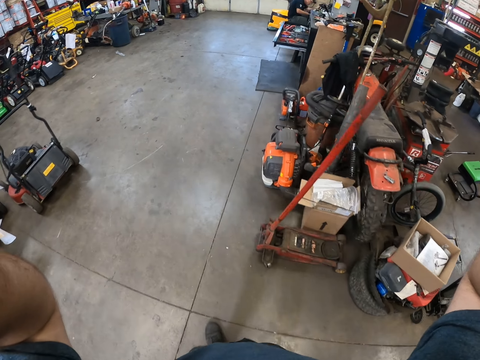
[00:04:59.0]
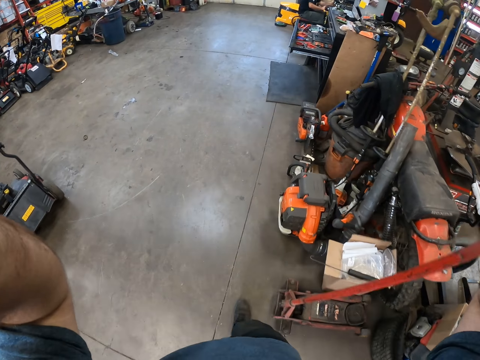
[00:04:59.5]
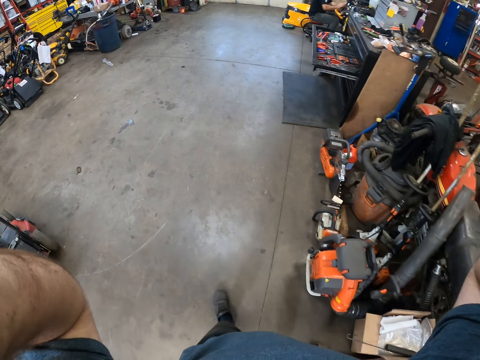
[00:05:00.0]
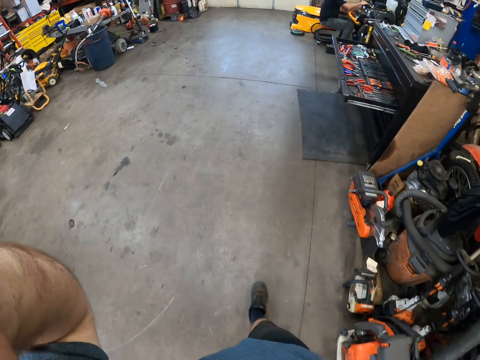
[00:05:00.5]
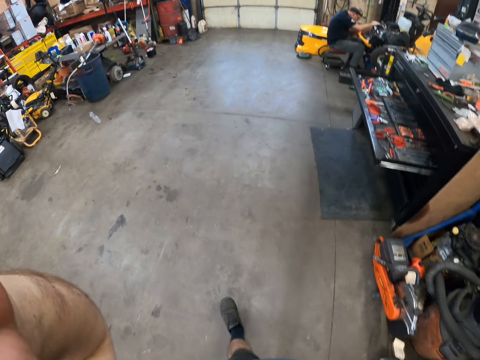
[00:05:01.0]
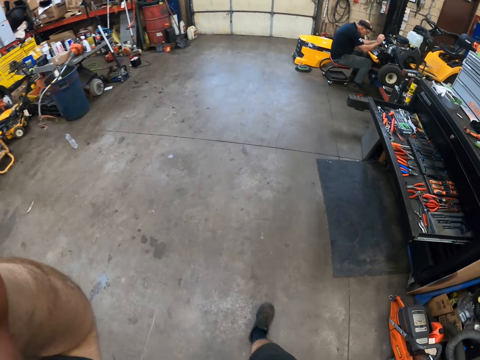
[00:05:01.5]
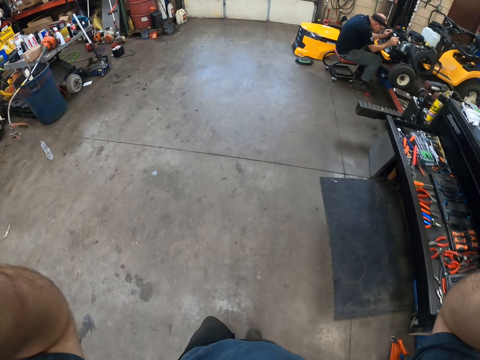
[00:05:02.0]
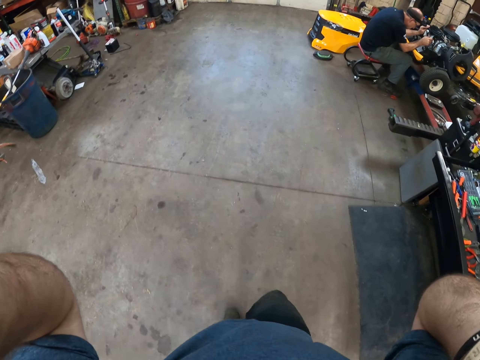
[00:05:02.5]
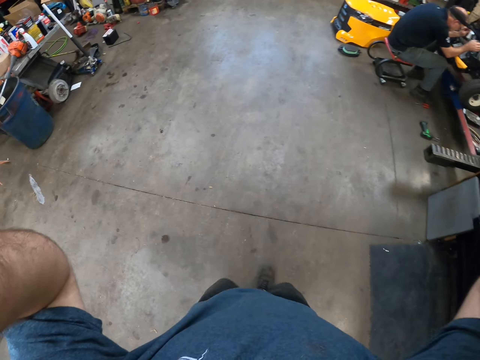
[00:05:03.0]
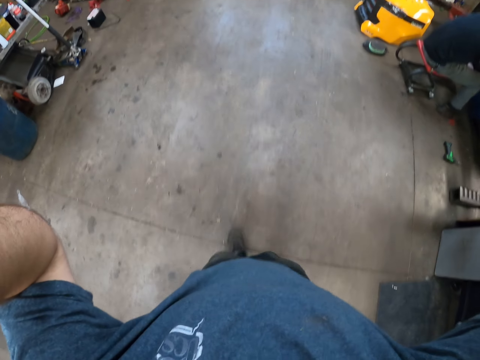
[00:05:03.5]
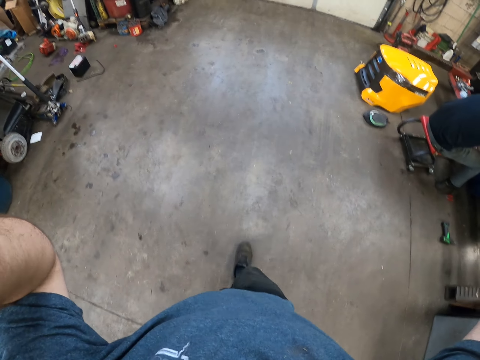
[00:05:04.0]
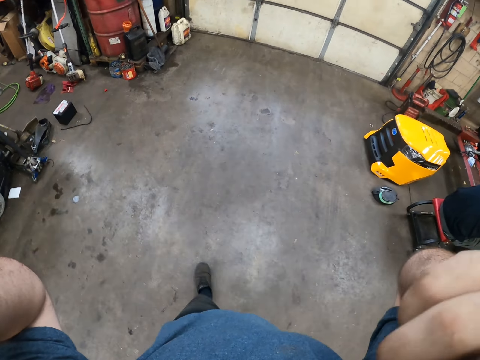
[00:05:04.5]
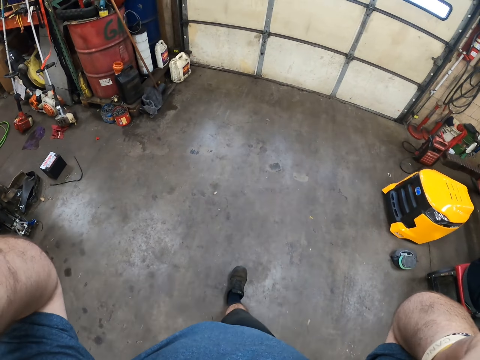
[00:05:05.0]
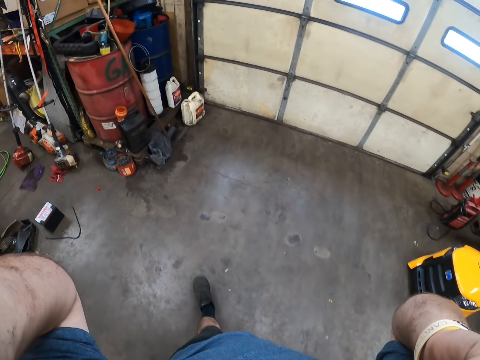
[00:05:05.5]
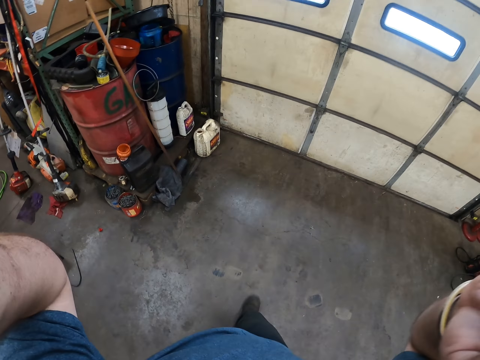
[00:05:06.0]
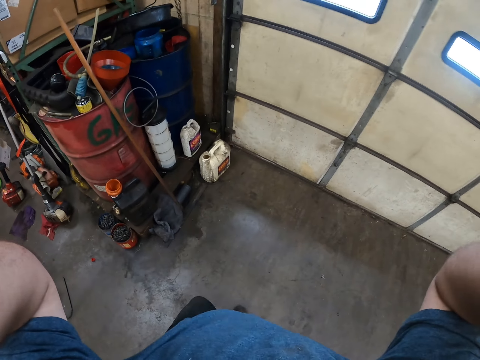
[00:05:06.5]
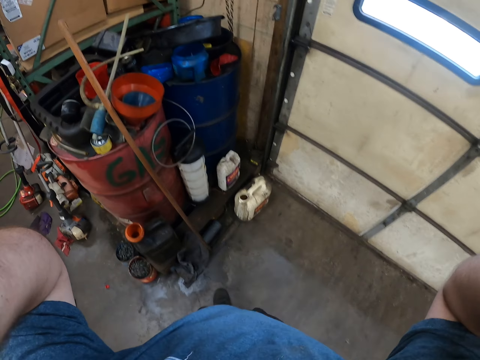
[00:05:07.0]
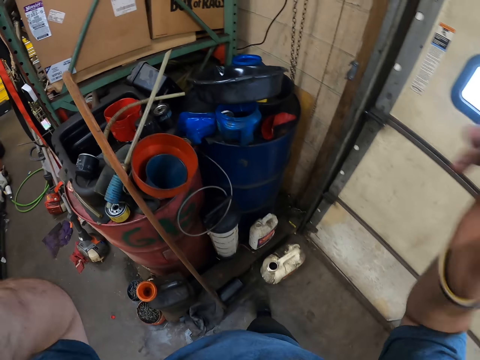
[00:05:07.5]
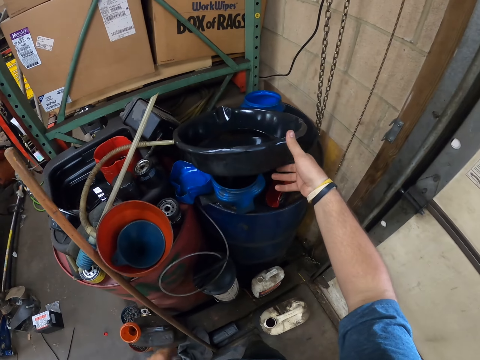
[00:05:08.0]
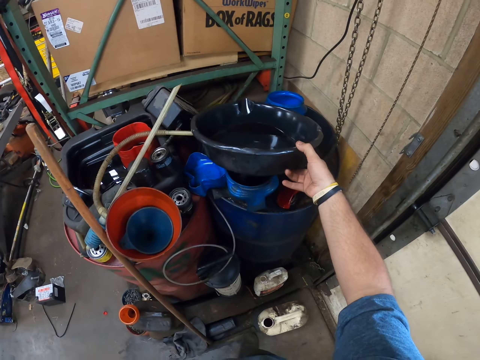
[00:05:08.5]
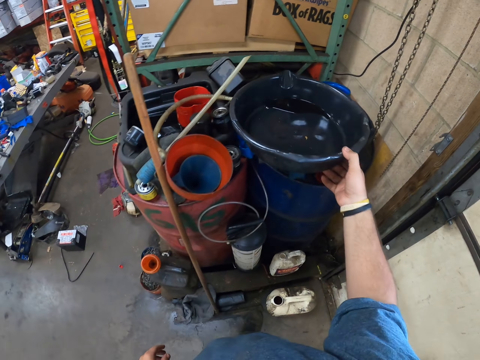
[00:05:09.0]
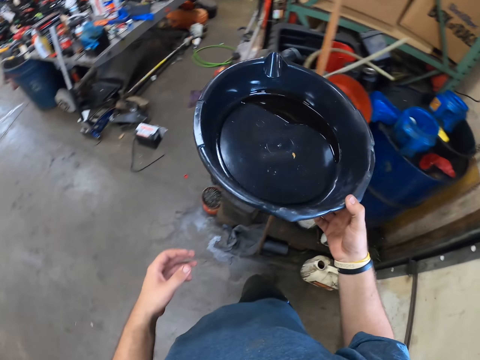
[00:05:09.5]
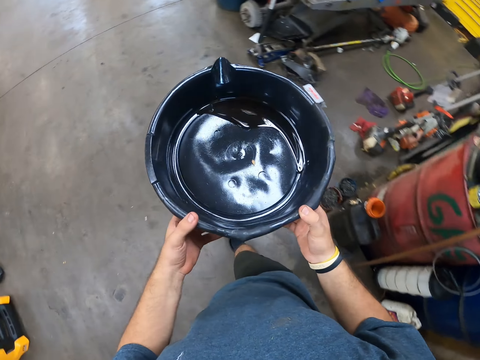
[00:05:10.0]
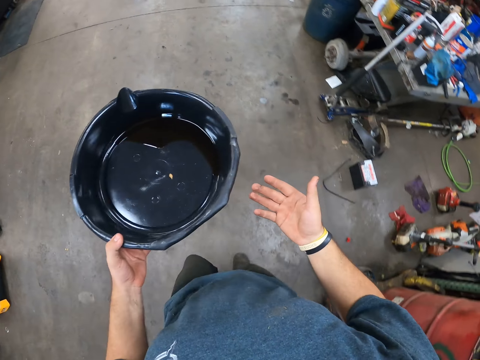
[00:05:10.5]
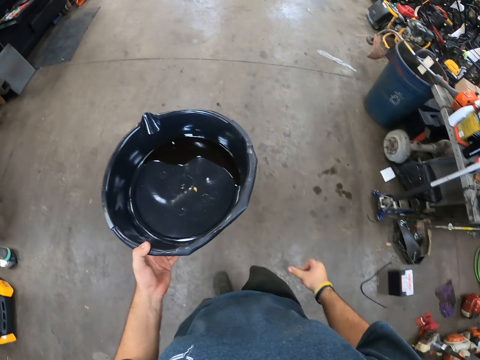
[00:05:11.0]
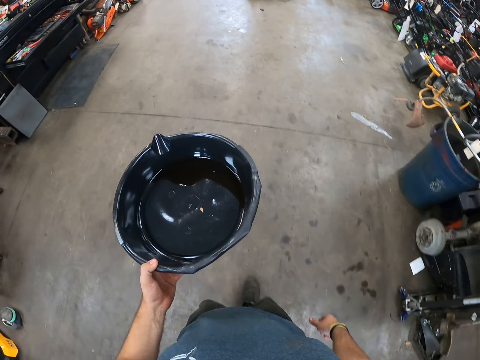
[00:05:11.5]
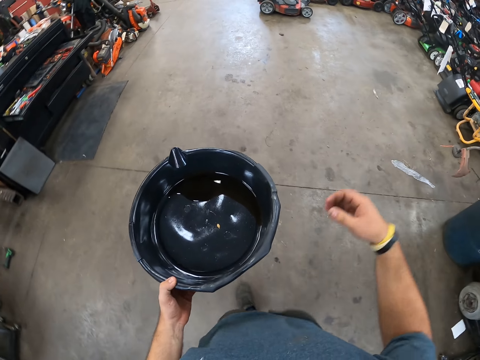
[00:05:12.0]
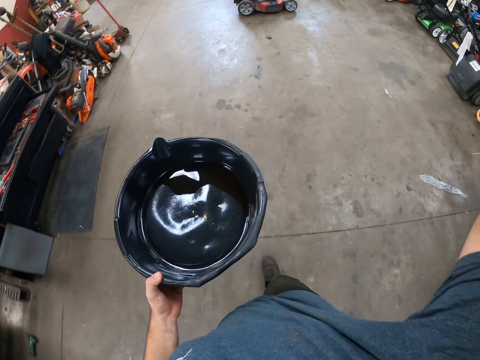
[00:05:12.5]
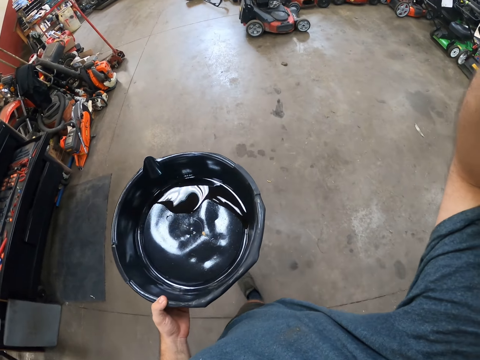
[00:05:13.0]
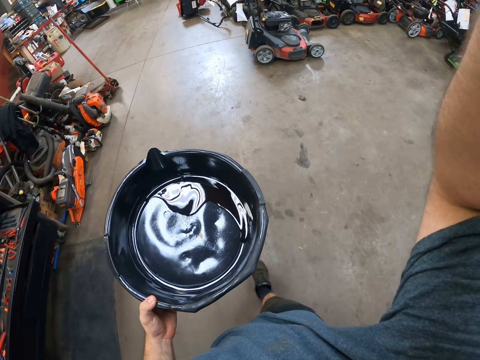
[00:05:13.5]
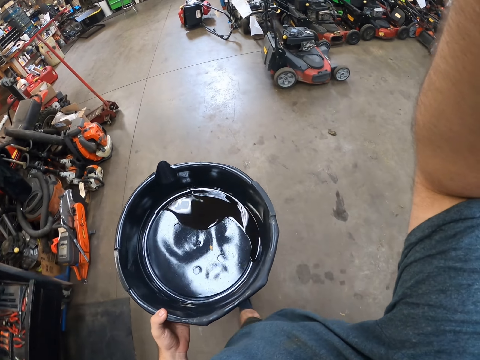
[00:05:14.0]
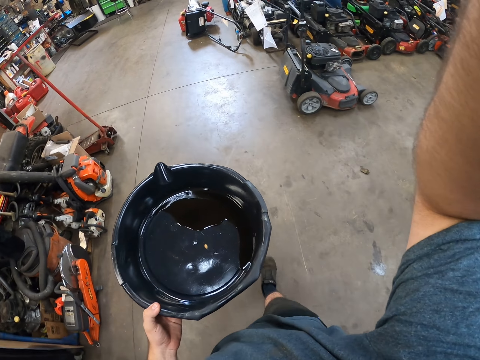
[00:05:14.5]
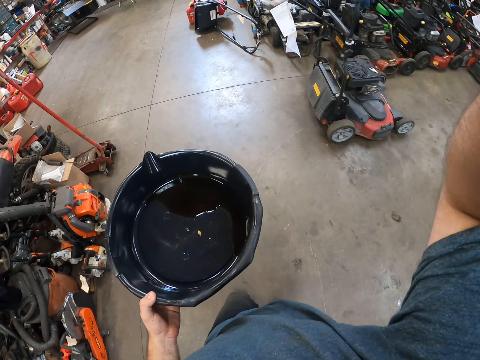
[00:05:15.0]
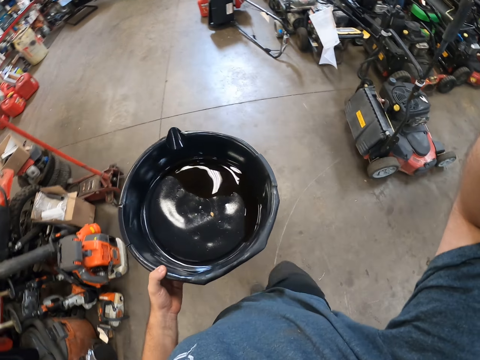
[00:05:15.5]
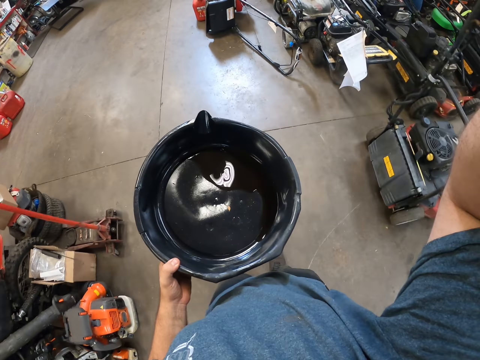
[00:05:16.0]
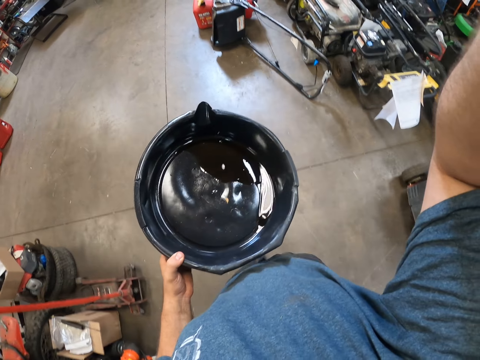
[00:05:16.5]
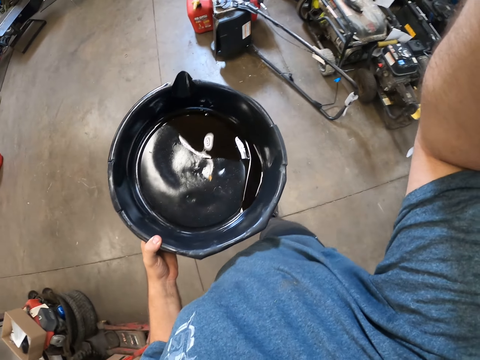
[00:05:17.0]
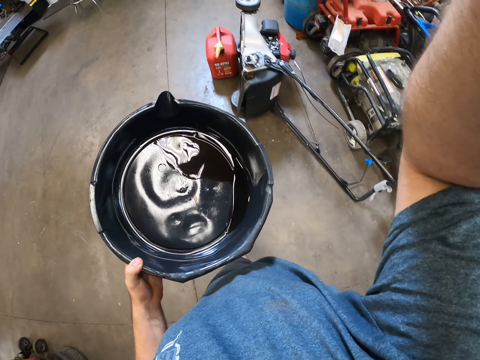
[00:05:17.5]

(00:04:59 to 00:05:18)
The camera wearer lifts his hands. He holds the plastic with the right hand. He is picking up a basin. He holds the plastic with both hands. He holds the plastic with the left hand. He lifts his right hand.

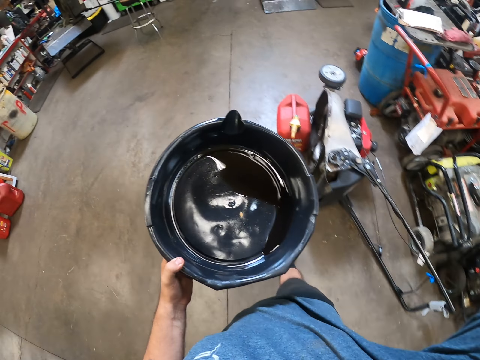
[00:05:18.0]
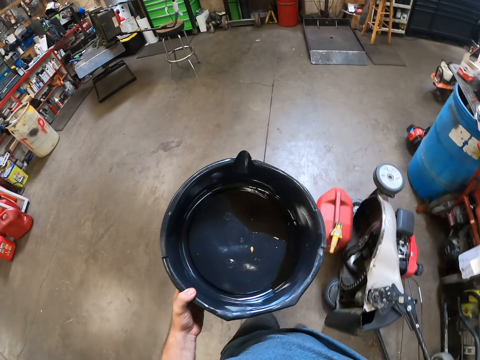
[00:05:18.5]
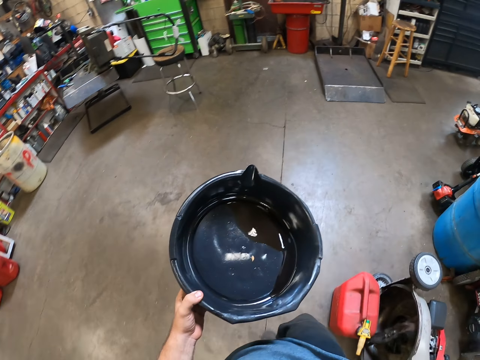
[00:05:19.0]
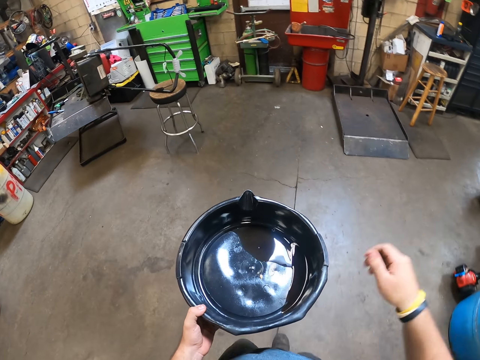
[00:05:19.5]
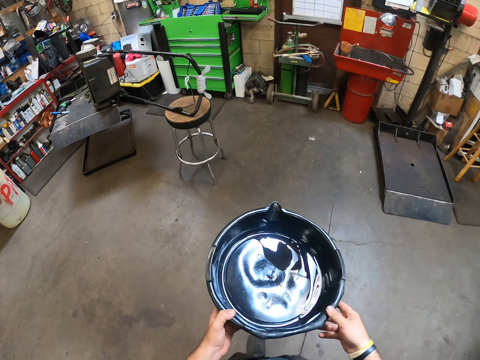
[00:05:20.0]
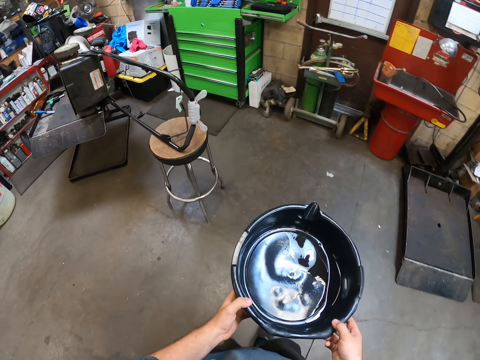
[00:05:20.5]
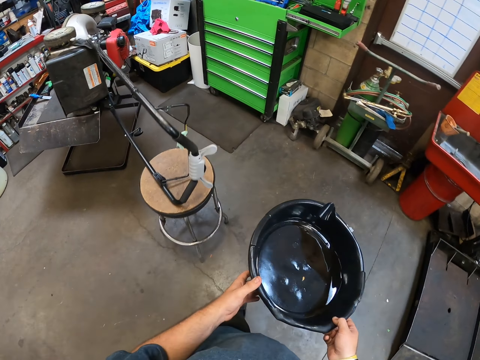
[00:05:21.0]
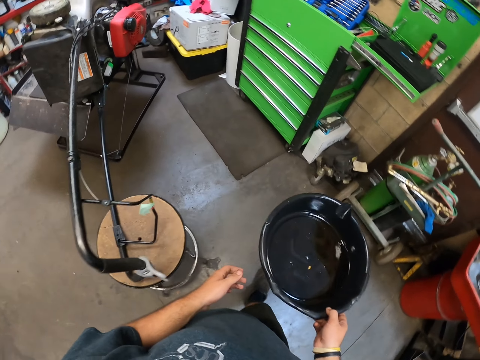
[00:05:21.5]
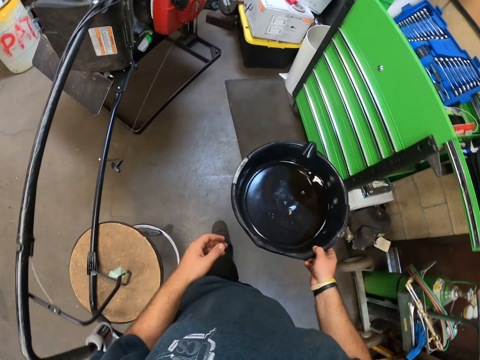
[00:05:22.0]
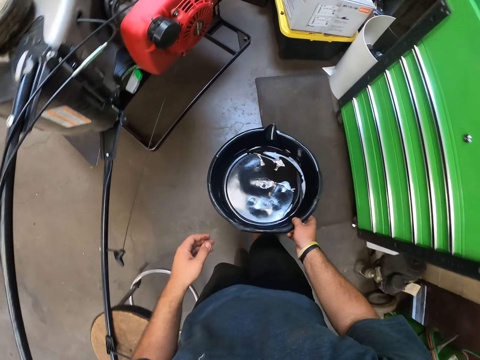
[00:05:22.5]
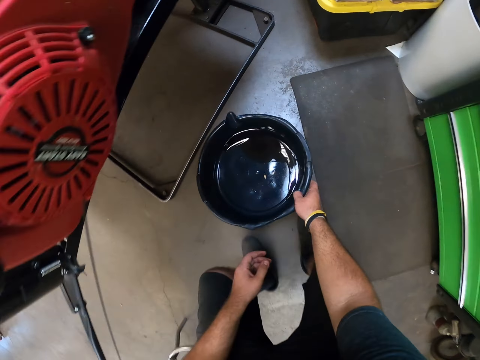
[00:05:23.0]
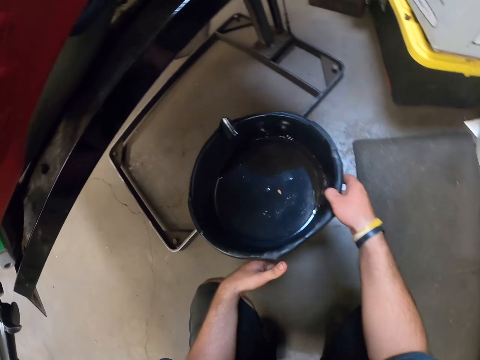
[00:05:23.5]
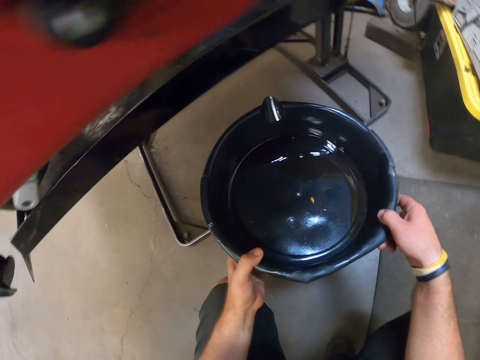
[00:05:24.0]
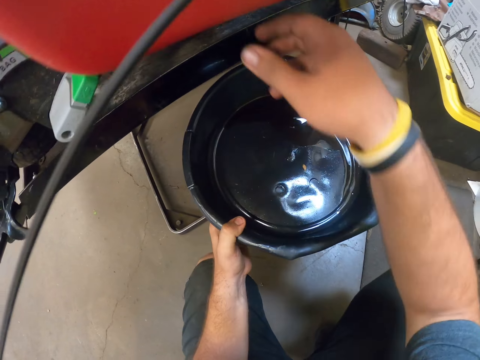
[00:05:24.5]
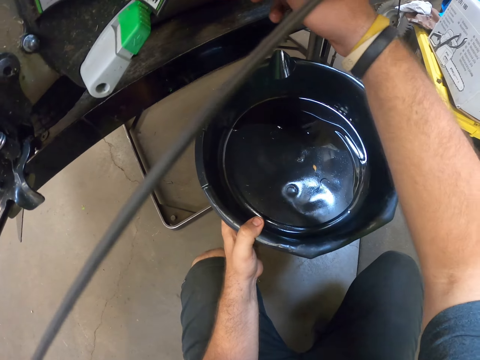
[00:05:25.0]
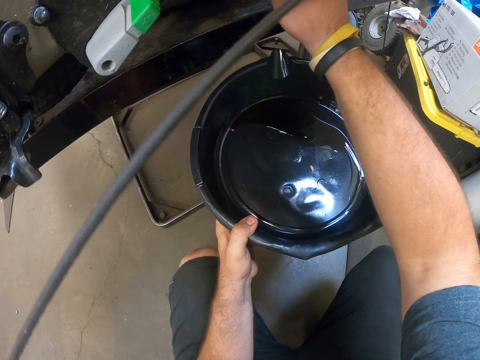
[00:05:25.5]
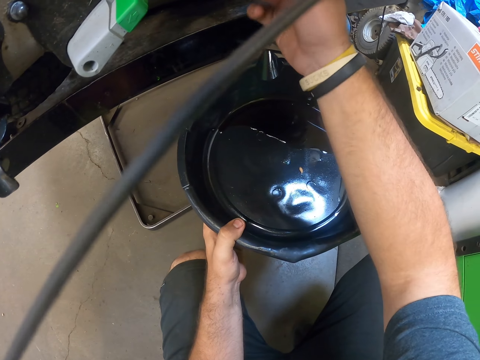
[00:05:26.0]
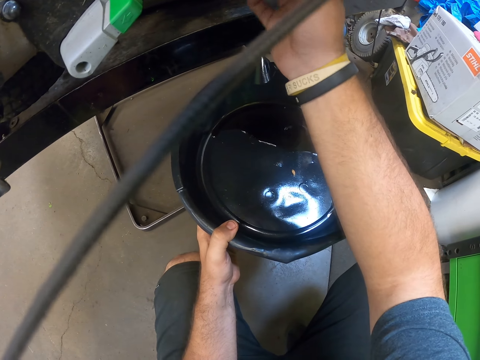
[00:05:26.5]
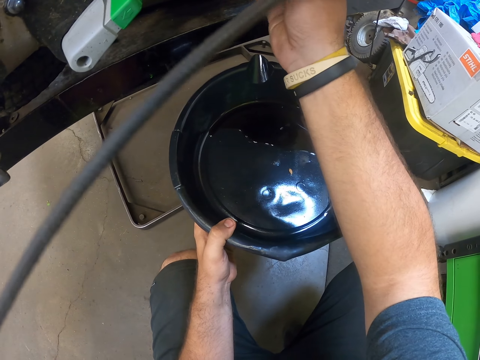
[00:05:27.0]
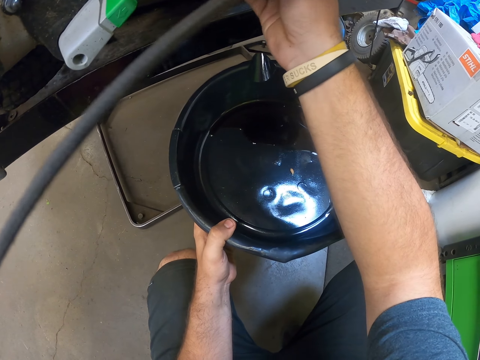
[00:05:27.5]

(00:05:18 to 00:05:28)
The camera wearer holds the plastic with both hands. They hold the plastic with the right hand.
